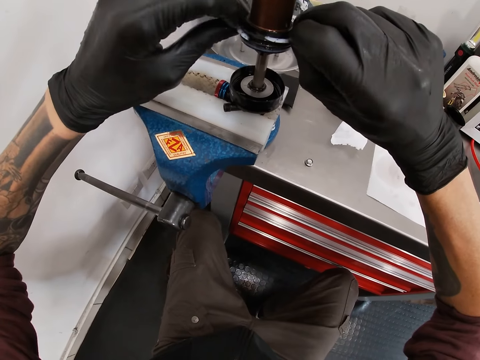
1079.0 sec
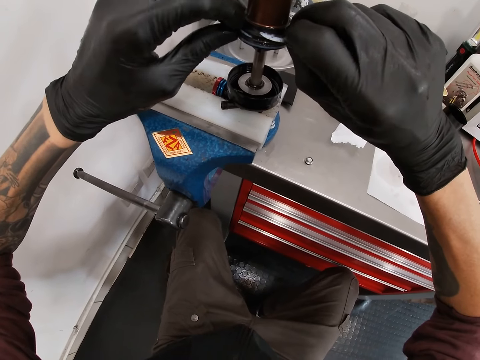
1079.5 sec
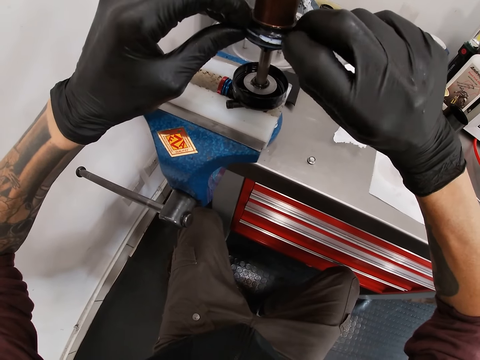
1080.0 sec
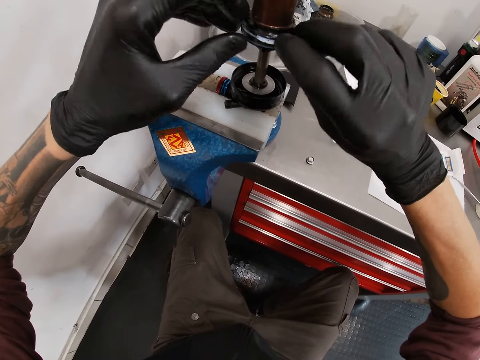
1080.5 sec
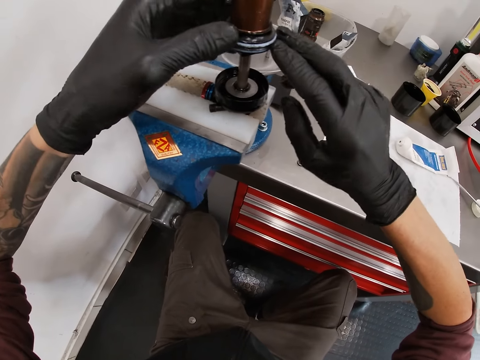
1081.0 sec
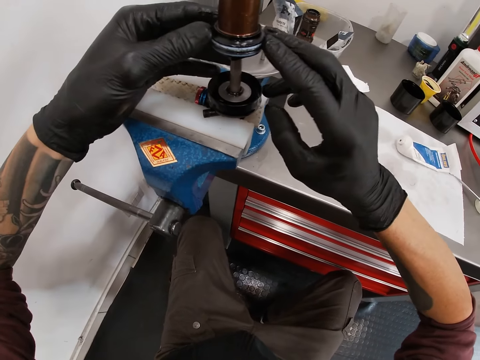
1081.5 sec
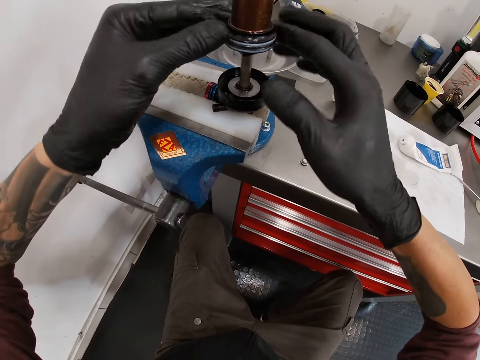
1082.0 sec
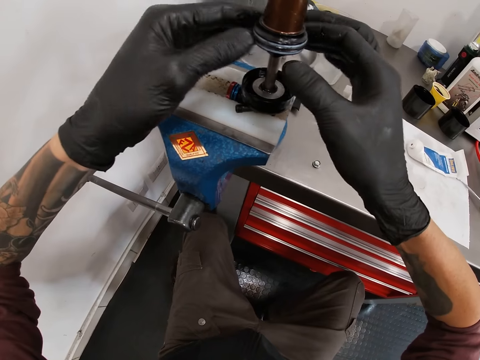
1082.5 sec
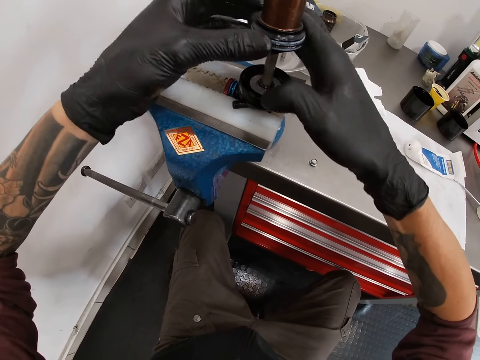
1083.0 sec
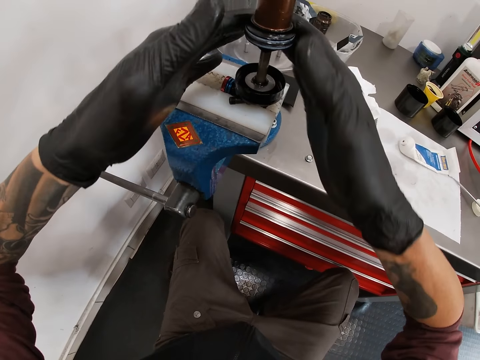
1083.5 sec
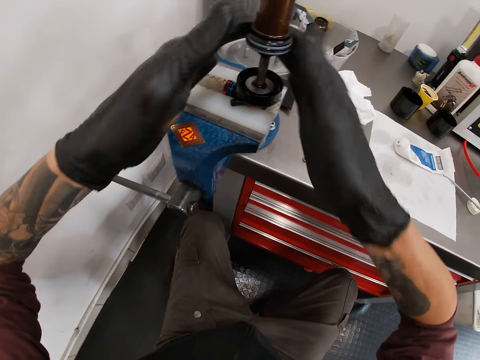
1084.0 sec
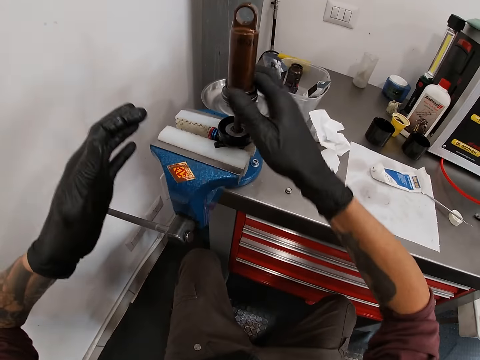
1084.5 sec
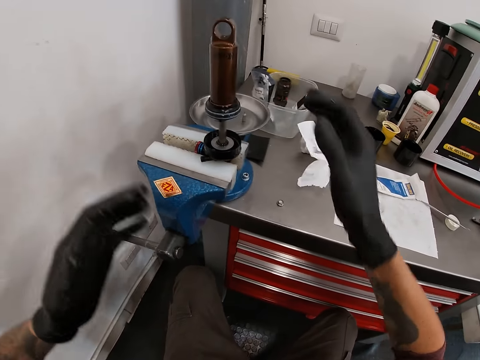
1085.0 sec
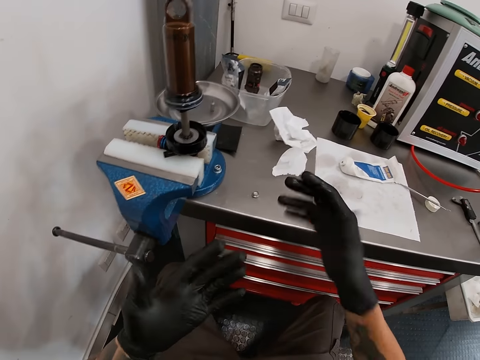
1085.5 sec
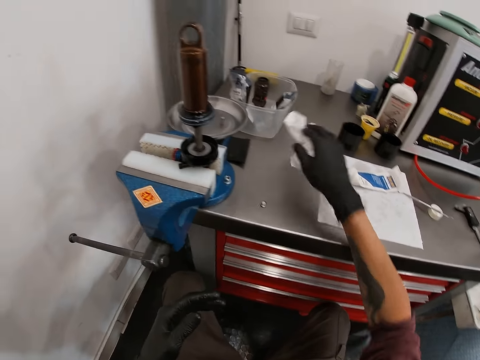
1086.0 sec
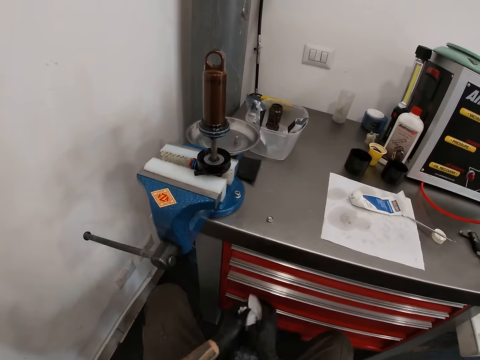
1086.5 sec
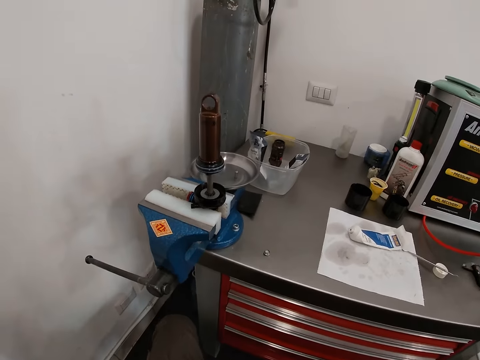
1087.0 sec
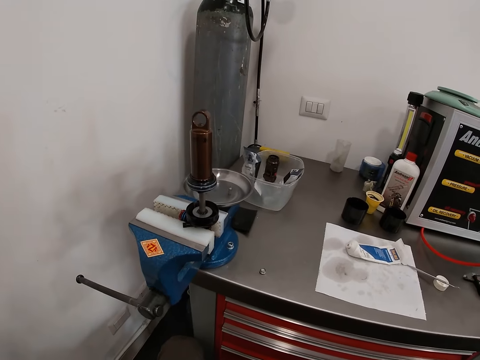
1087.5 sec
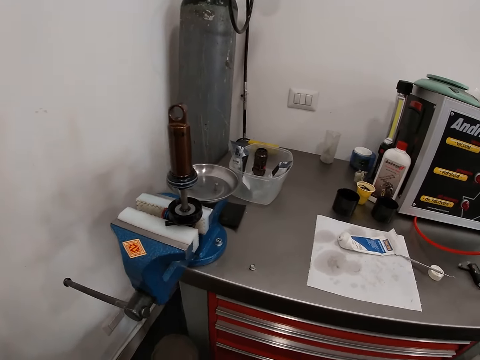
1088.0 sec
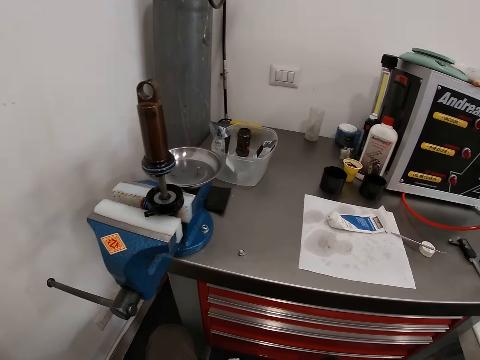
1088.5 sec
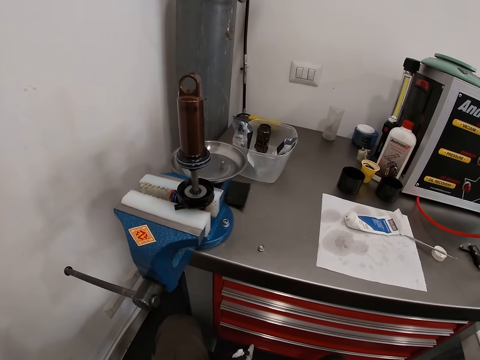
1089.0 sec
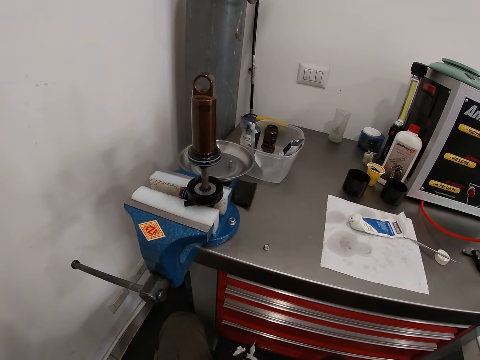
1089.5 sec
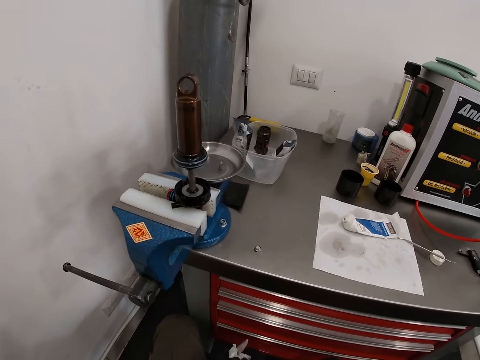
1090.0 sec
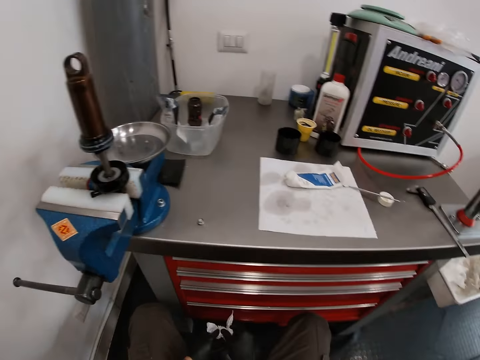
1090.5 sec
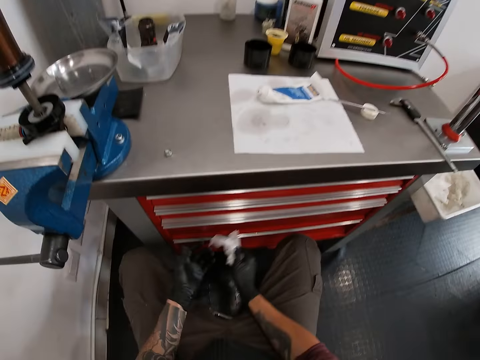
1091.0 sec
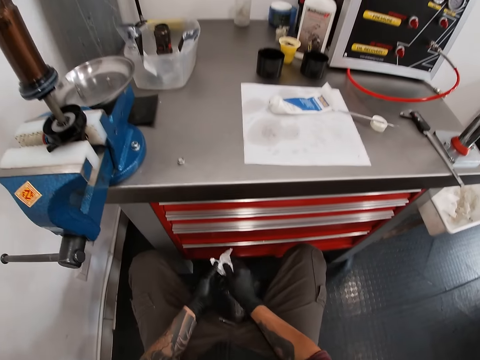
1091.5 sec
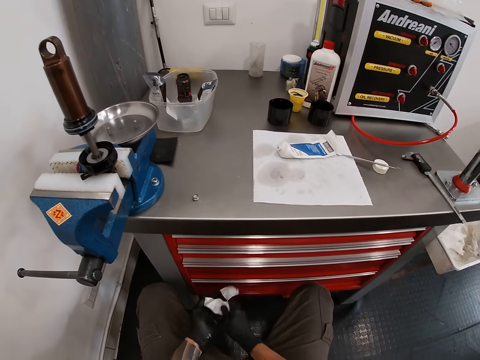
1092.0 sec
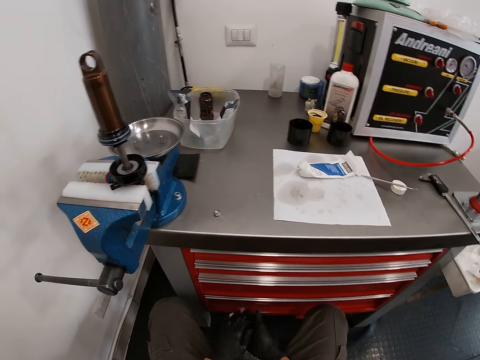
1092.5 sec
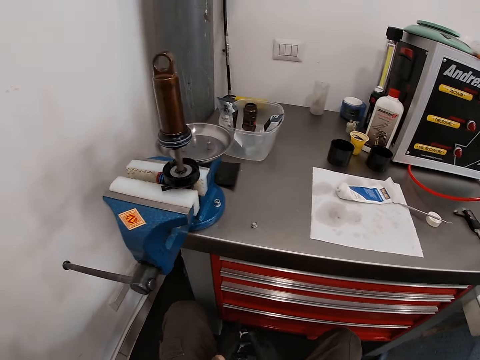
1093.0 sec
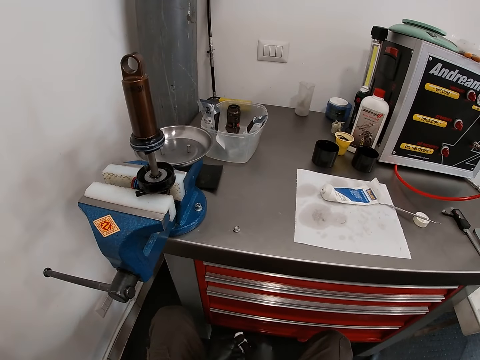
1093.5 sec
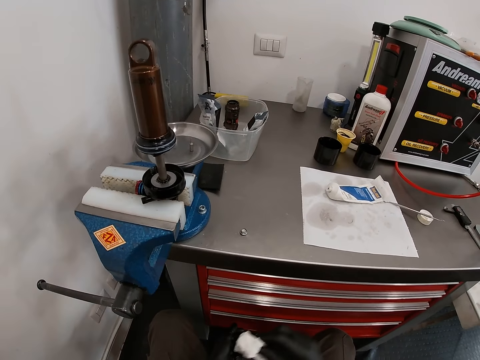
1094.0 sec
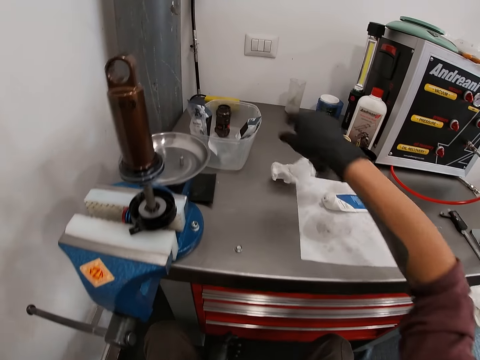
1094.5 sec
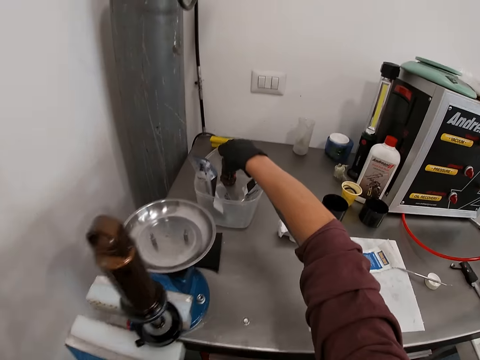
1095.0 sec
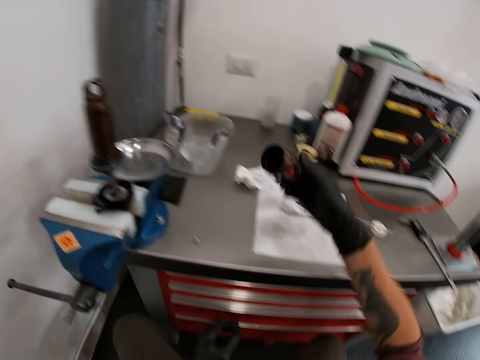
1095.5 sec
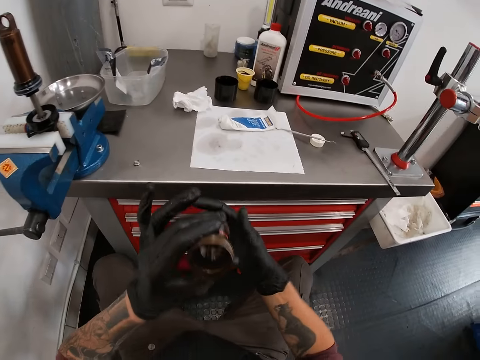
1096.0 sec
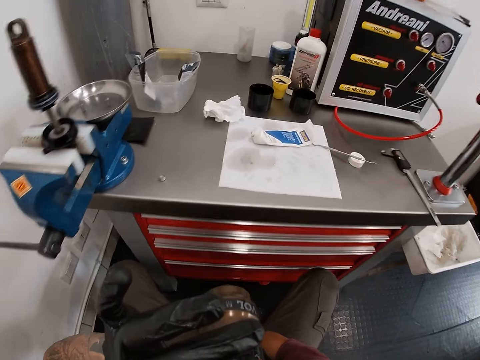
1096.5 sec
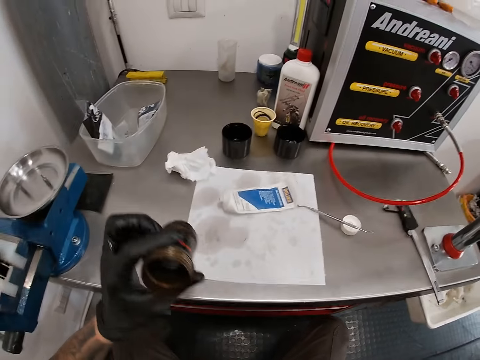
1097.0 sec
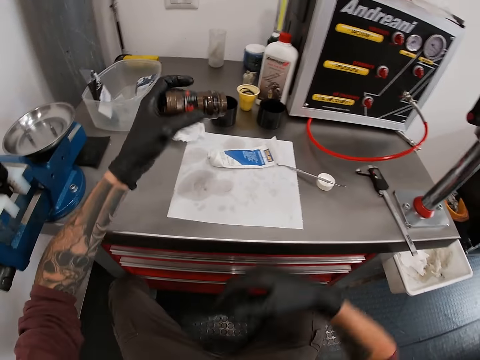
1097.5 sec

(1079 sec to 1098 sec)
The camera wearer picks up the piece of cloth from the table with his right hand. He cleans his hand with the piece of cloth in both hands. He drops the piece of cloth on the table with his right hand. He picks up an air can in a plastic container on the worktable with his right hand. He picks up a bicycle head tube frame or metal tube from a bowl on the table with his right hand. He passes the air can in his right hand to his left hand. He transfers the metal tube to the left hand. He smells the metal tube.

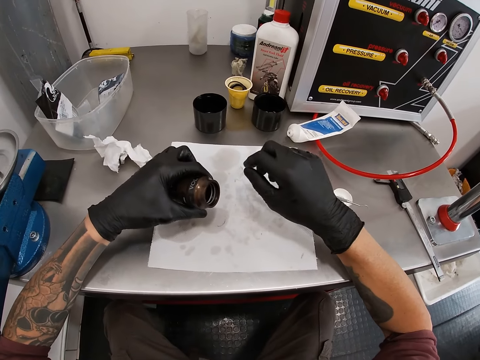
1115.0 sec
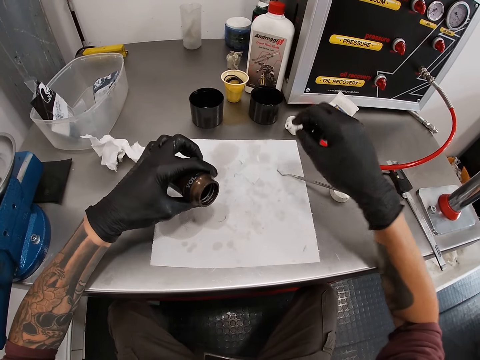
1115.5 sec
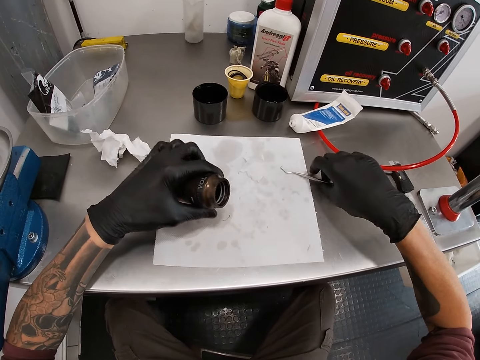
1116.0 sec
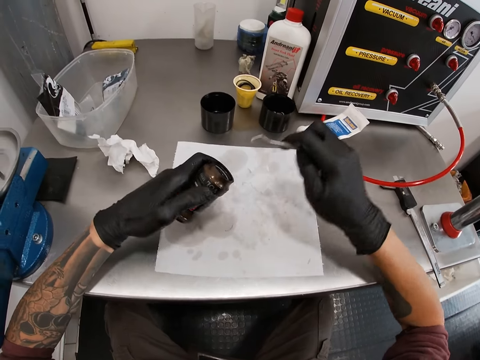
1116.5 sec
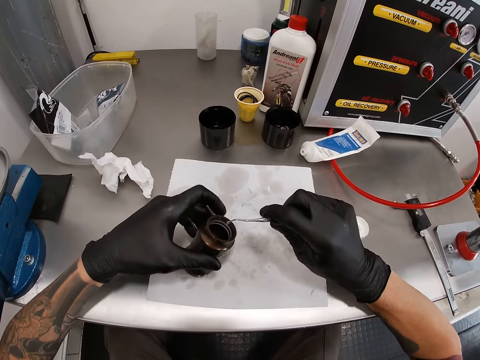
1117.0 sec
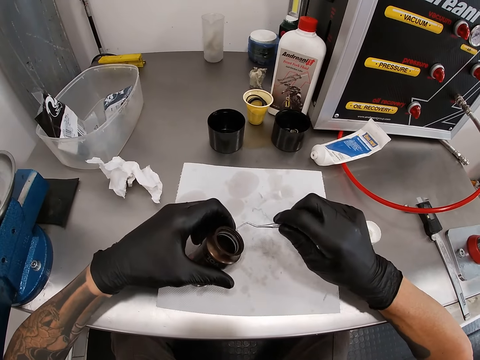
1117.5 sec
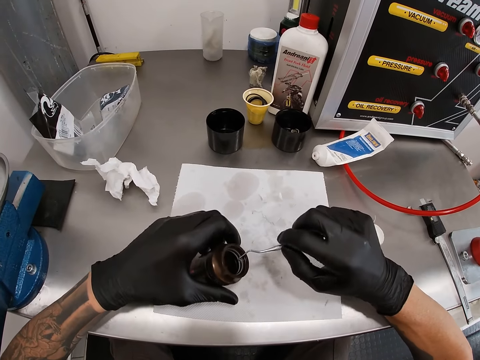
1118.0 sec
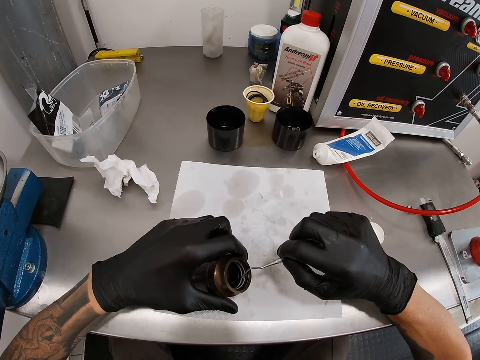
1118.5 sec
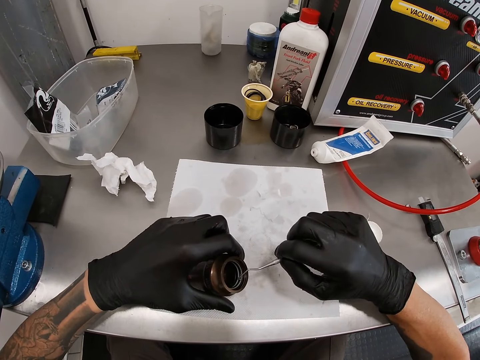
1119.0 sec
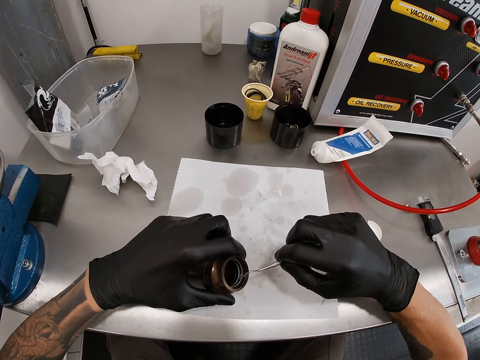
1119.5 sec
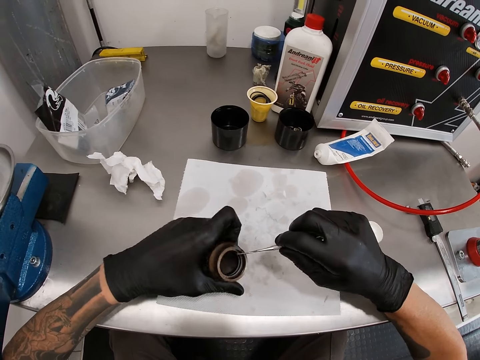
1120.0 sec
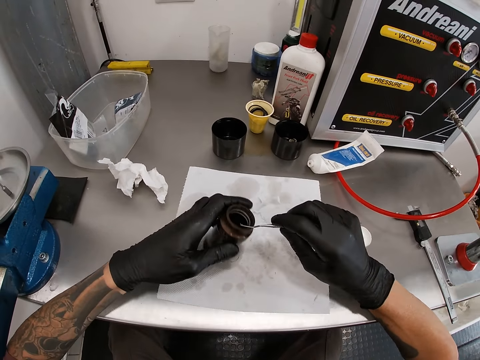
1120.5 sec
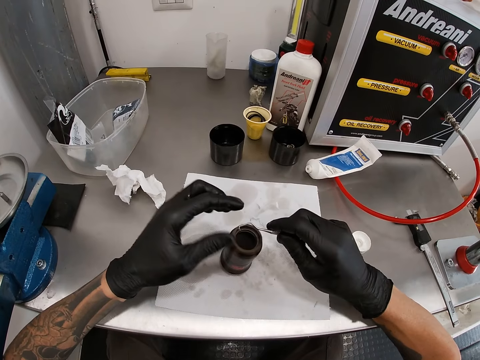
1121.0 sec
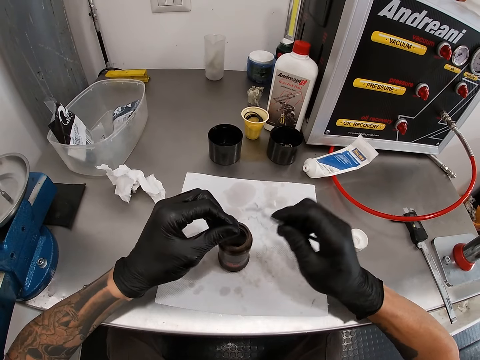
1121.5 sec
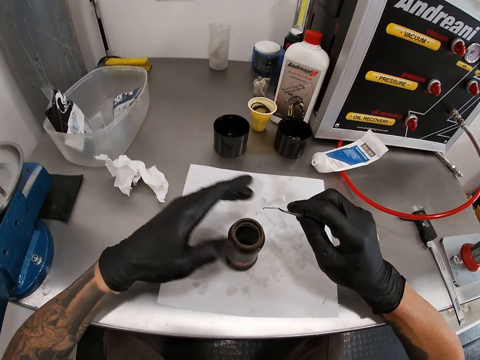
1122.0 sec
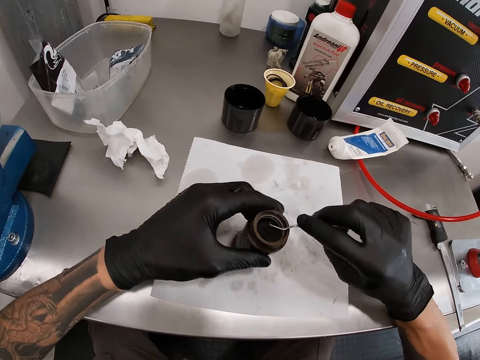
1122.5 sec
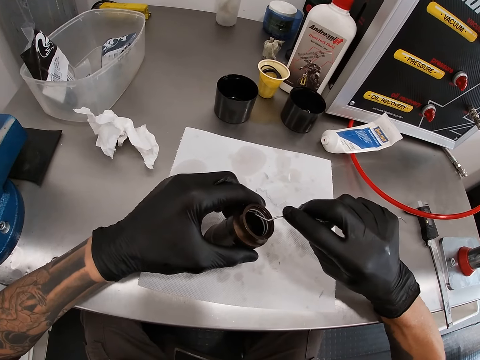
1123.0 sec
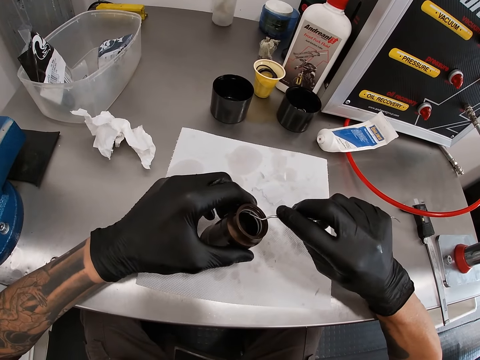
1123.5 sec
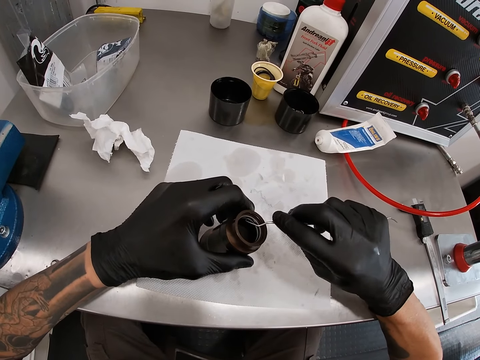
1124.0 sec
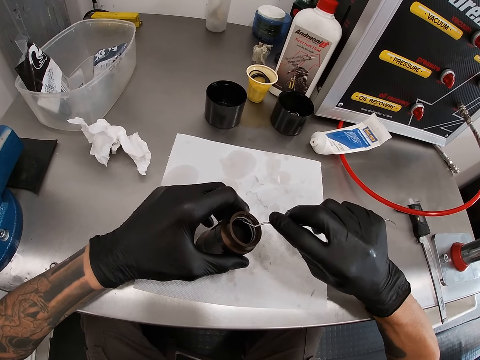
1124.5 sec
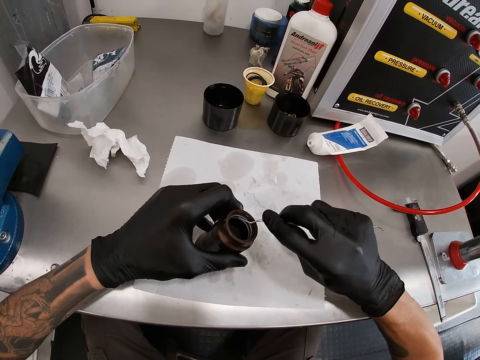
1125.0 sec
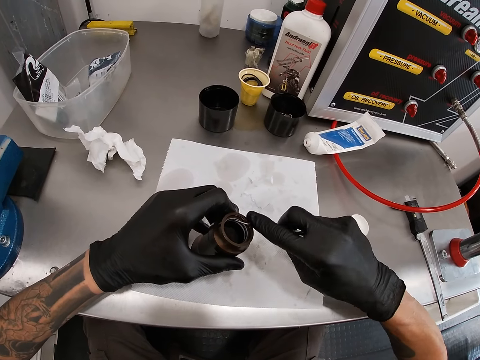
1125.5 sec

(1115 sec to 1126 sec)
The camera wearer adjusts the metal tube. He picks up a scaler or spring hook on the worktable with his right hand. He inserts the spring hook in the metal tube. He puts down the metal tube. He drops the air can on the paper on the worktable with his left hand. He removes dirt on the scaler with his left hand. He adjusts the metal tube. He tilts the air can on the paper on the worktable with his left hand. He scrapes in the metal tube.
